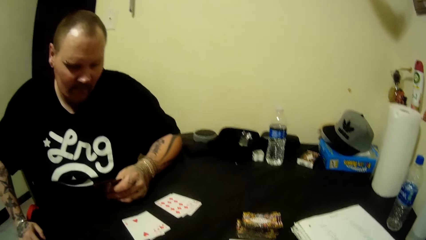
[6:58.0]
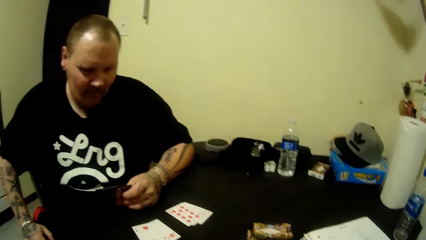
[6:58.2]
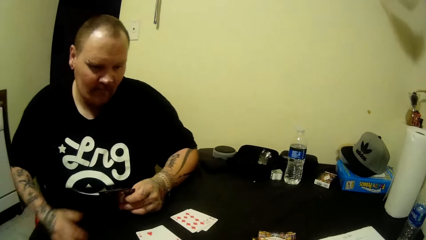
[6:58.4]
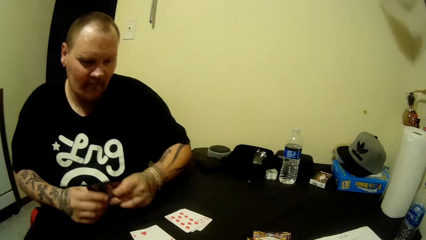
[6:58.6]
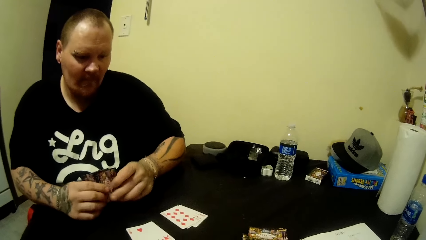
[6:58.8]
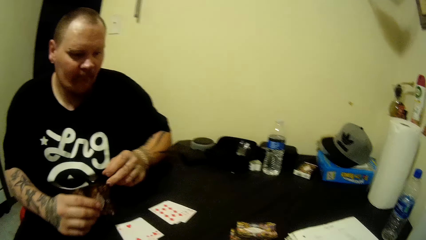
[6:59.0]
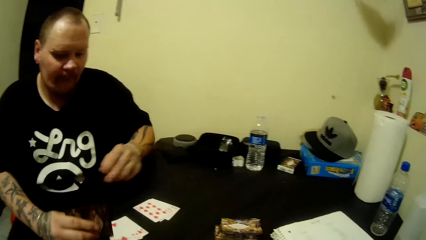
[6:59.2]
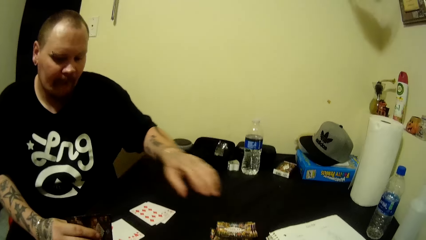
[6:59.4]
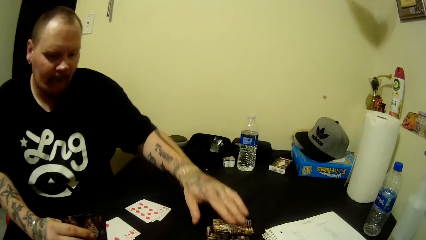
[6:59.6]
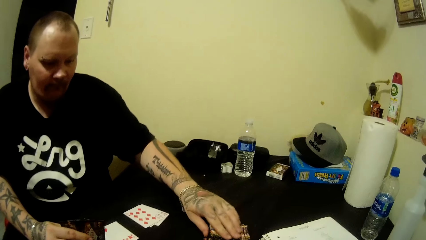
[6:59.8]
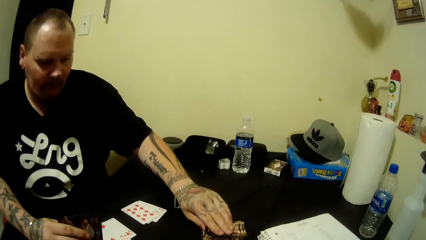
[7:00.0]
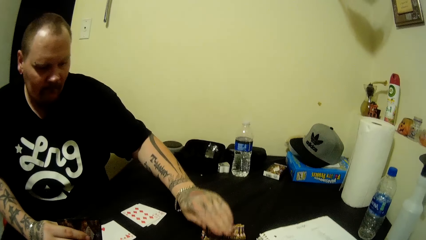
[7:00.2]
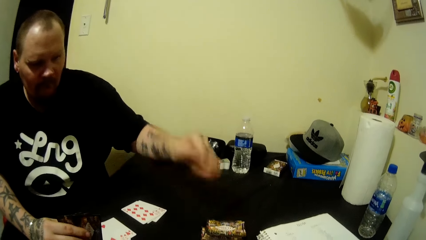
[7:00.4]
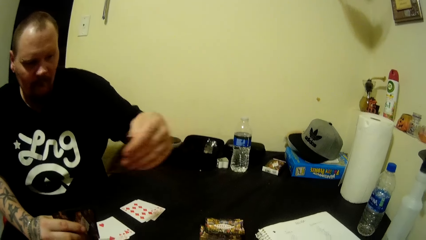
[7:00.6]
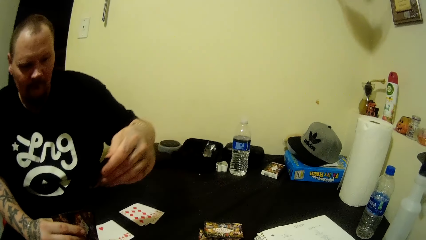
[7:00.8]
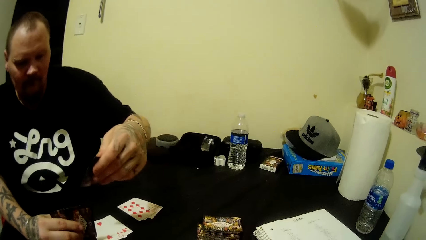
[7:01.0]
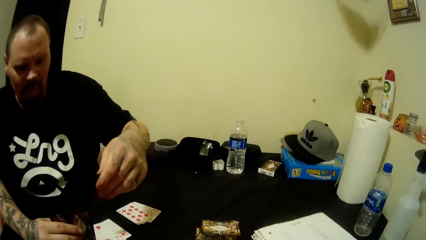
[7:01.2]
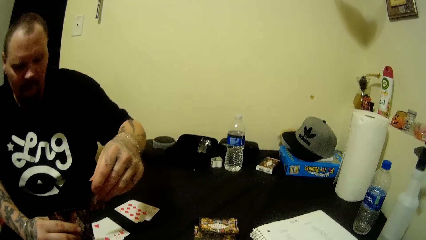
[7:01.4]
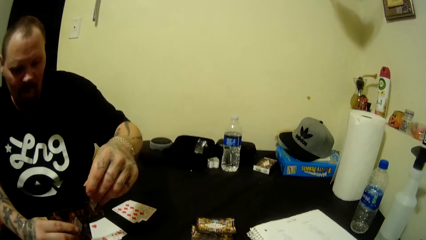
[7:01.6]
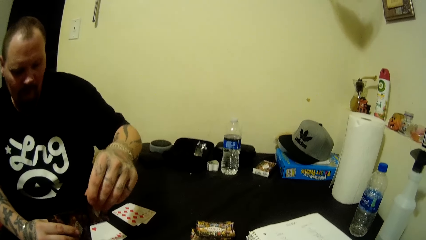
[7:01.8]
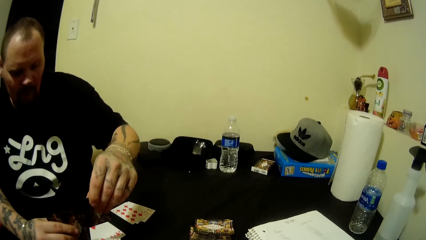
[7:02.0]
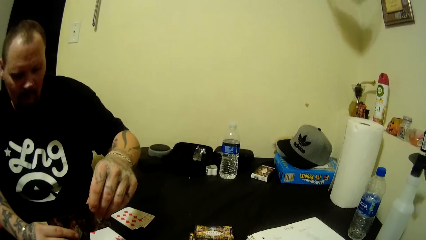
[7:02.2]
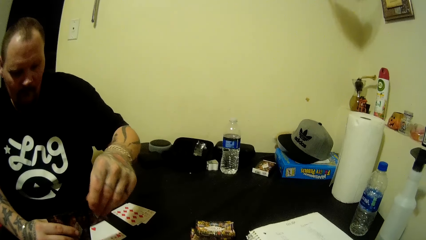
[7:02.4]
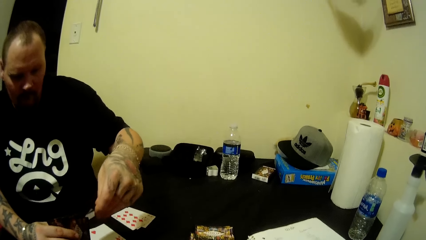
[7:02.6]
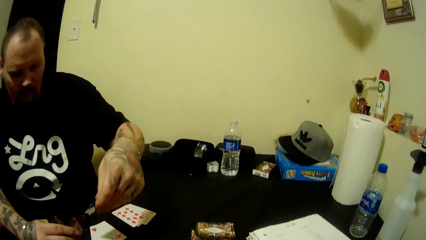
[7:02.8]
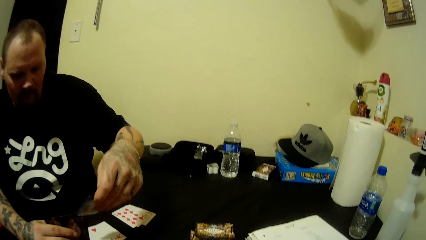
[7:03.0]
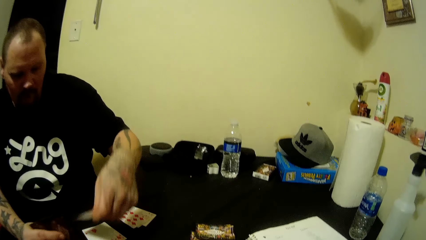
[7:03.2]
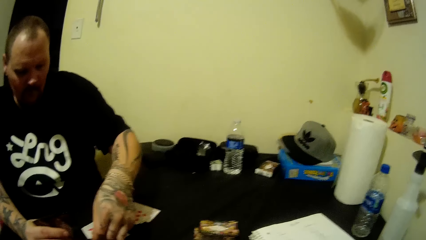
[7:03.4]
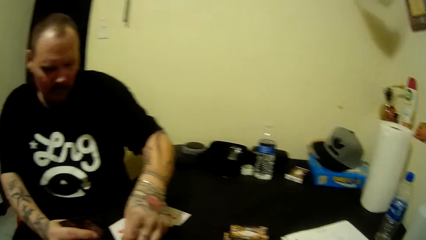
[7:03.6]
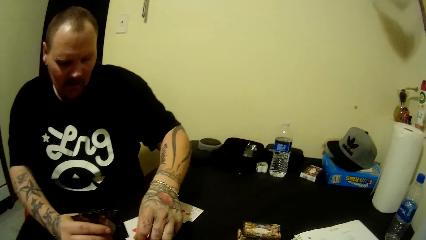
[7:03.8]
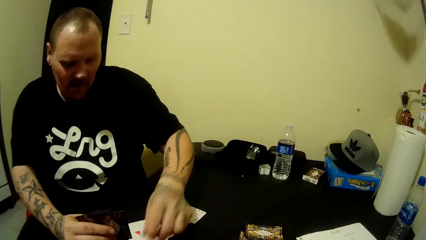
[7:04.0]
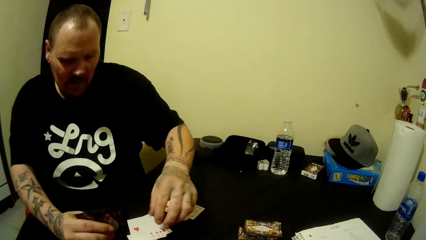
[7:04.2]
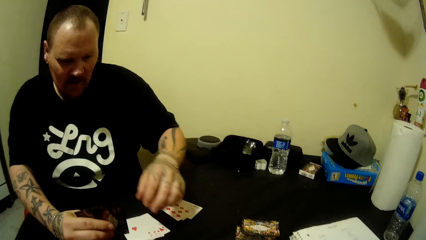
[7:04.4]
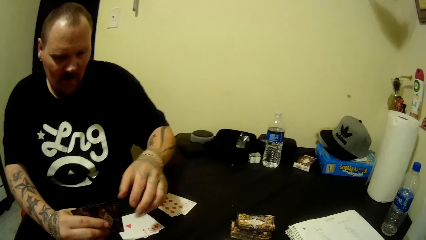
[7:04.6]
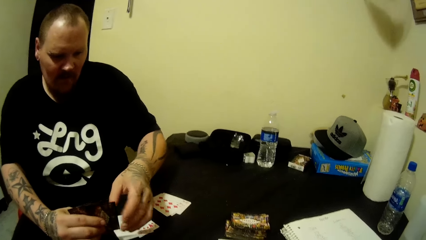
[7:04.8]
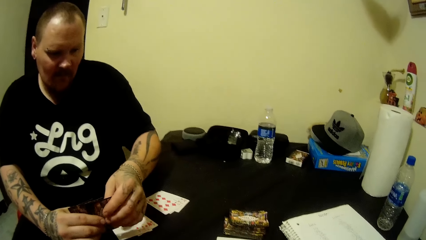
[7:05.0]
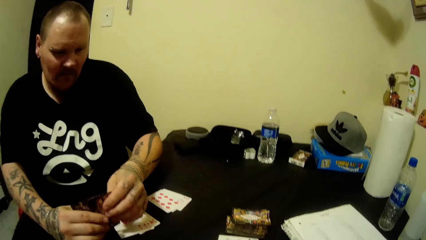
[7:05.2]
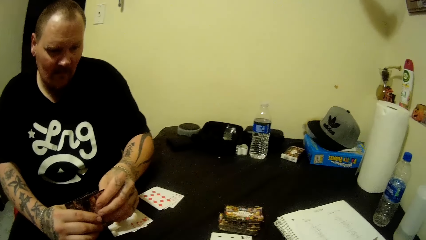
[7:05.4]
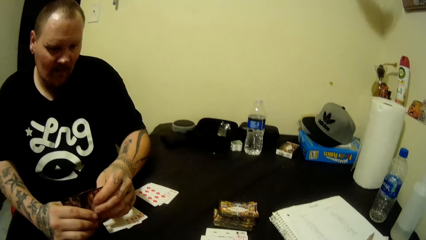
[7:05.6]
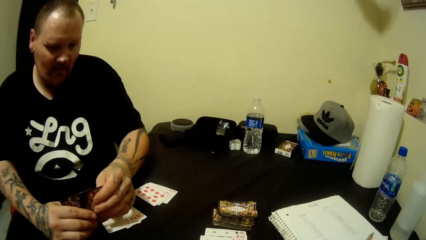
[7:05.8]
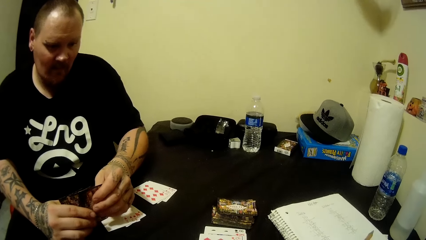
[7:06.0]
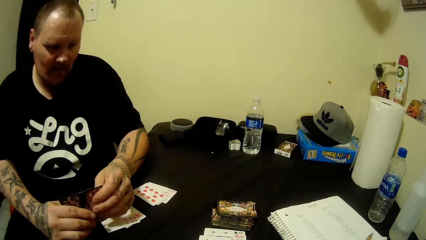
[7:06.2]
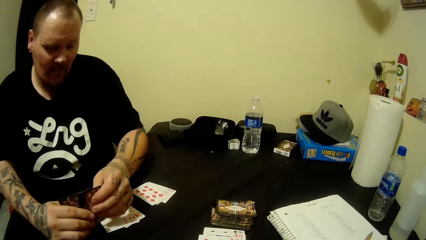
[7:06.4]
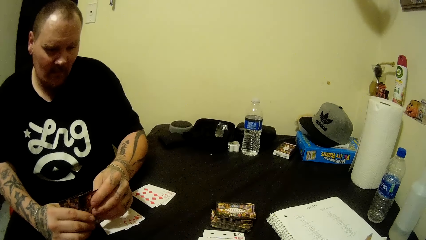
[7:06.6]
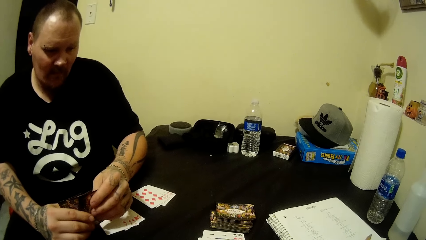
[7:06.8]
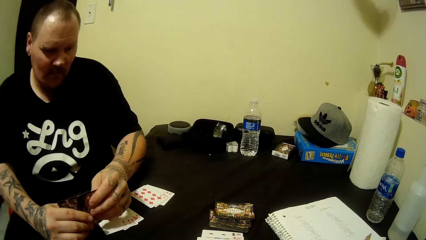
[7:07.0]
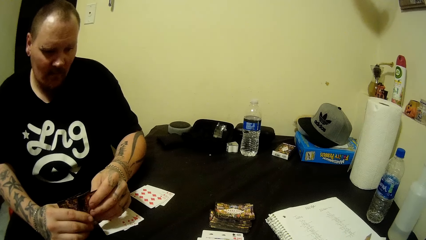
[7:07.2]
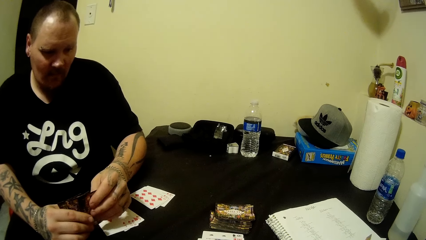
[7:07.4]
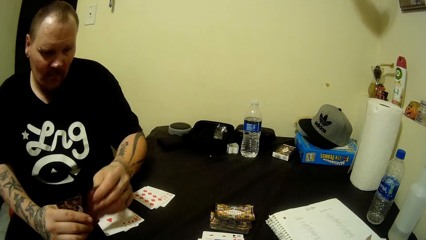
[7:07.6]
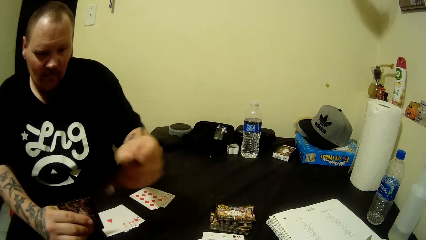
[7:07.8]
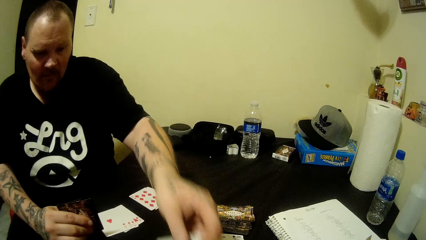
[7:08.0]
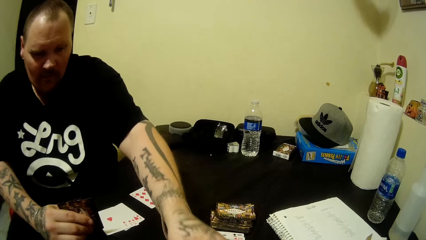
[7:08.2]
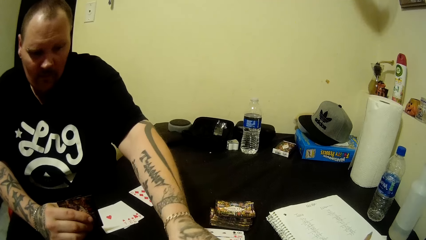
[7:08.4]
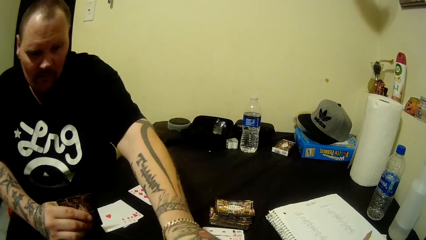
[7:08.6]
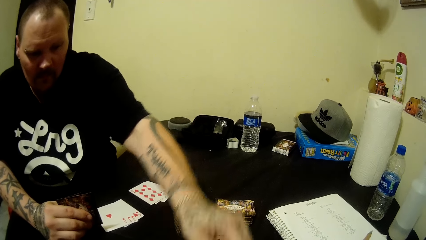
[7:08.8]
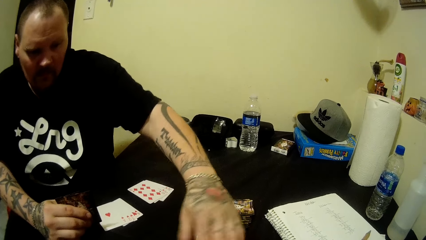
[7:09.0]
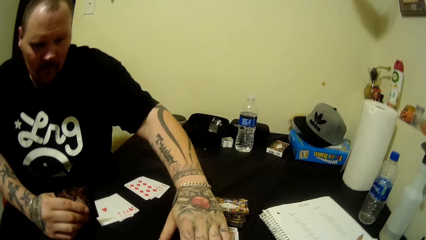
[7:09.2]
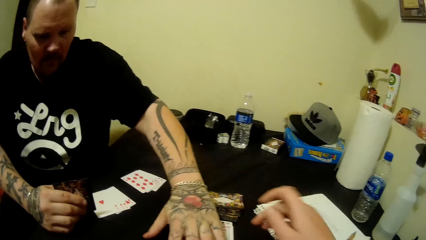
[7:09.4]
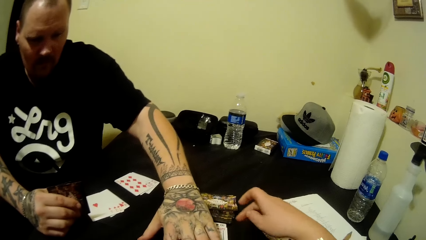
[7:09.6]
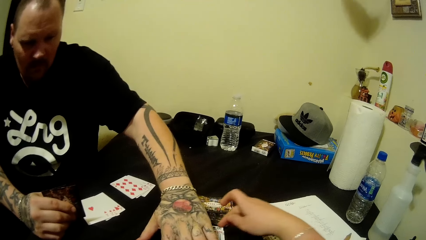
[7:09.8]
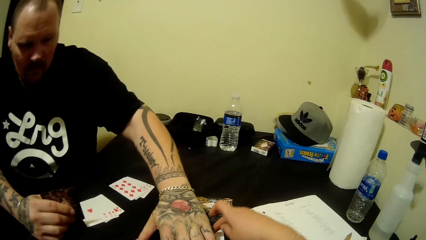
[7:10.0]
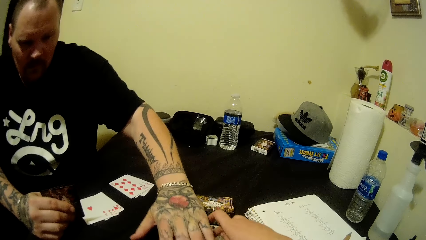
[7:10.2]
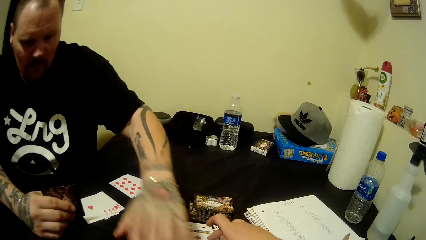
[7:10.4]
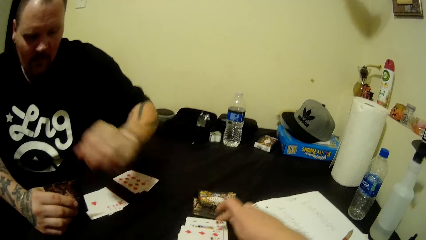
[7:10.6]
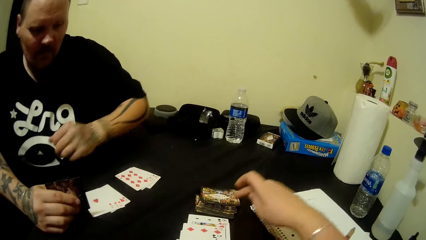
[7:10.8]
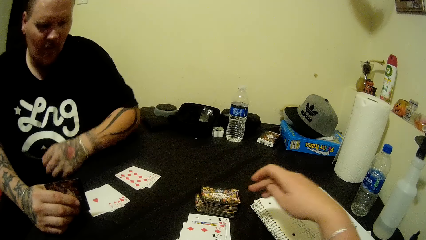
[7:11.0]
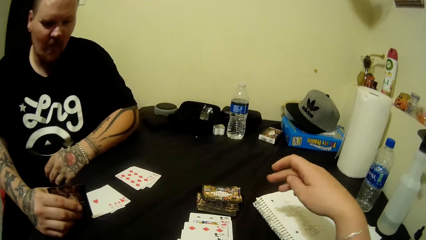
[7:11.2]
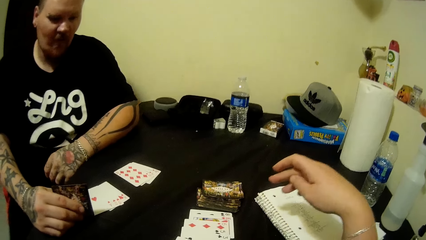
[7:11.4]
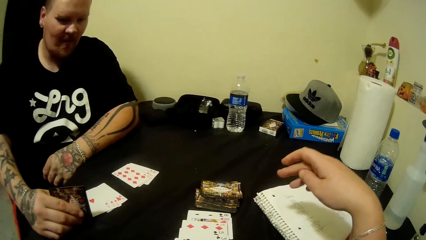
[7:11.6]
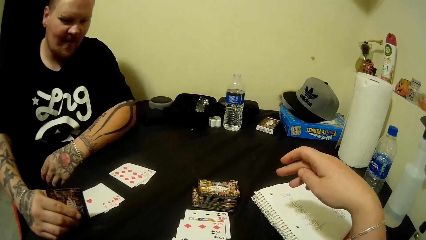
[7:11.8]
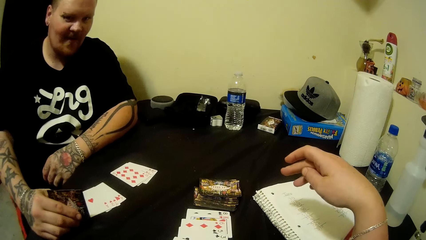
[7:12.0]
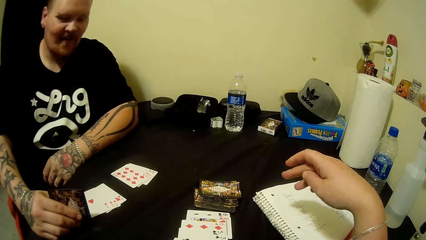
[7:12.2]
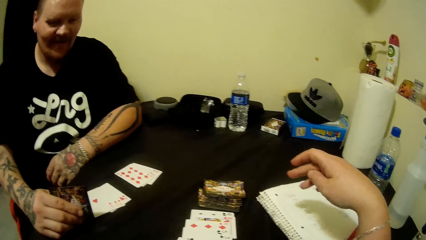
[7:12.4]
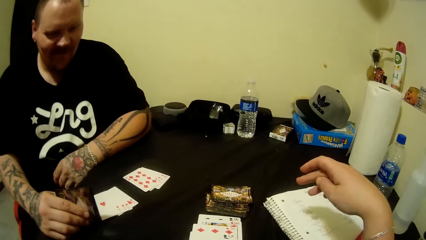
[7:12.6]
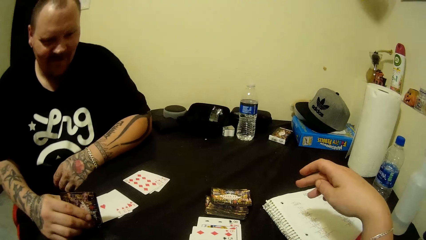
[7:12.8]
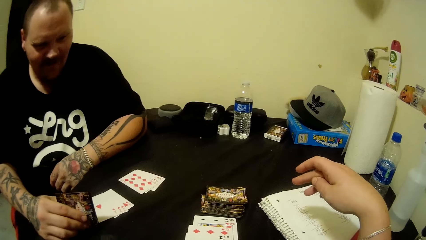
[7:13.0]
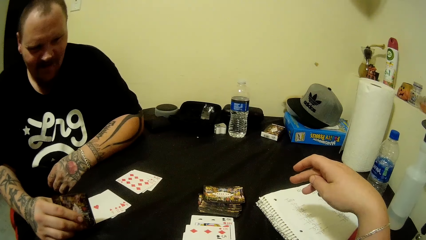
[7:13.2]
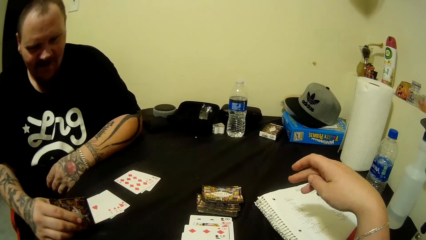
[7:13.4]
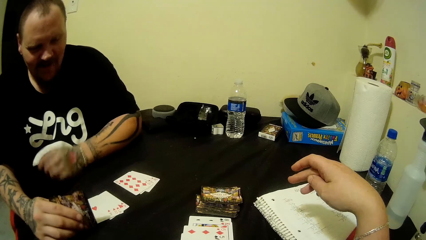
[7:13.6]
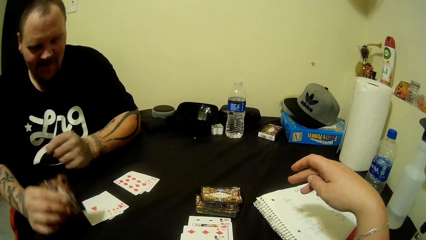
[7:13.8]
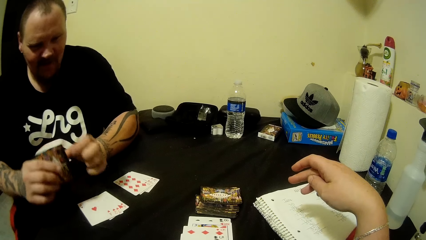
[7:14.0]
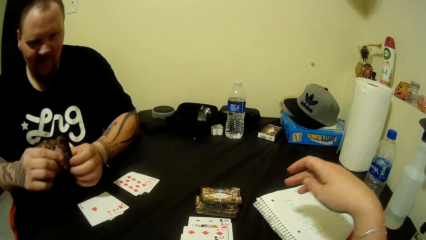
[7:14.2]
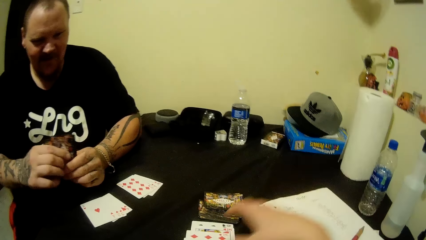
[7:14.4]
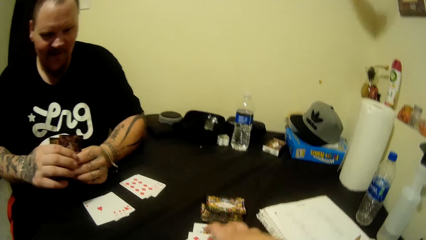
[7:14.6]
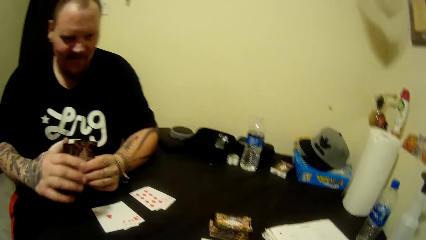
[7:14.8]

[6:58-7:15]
The camera wearer holds the playing cards by the right hand. A man picks a card from the table with his left hand. The camera wearer picks the playing cards. They look at the playing card. They hold the playing card by both hands. They play with the playing card. The man drops a card on the table with his left hand. The man picks the playing card.
